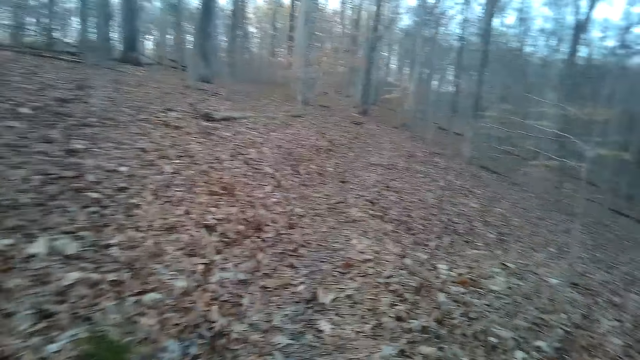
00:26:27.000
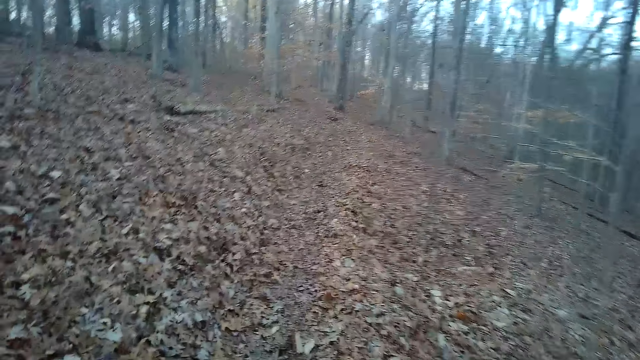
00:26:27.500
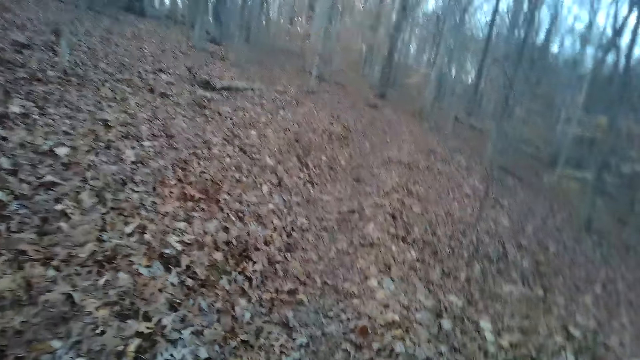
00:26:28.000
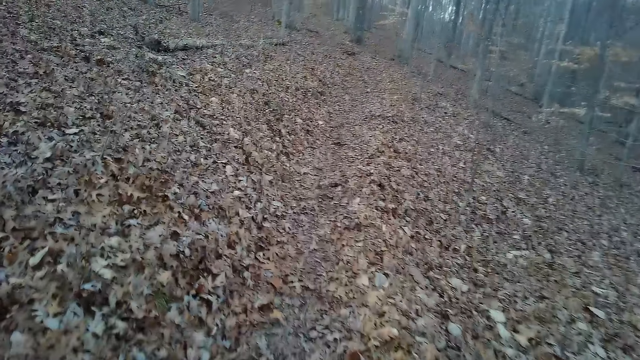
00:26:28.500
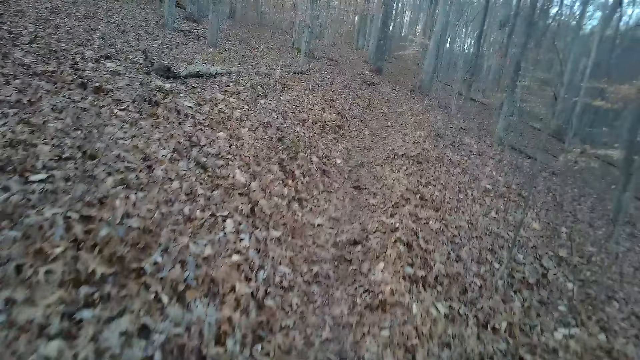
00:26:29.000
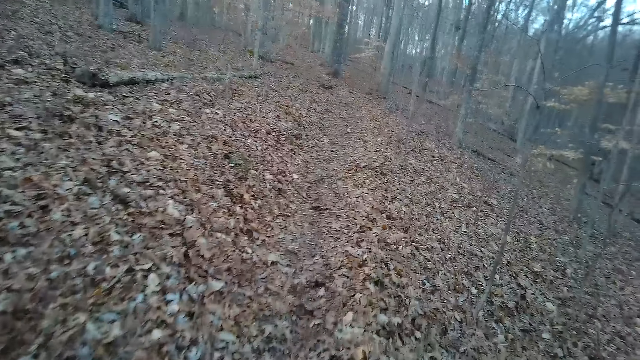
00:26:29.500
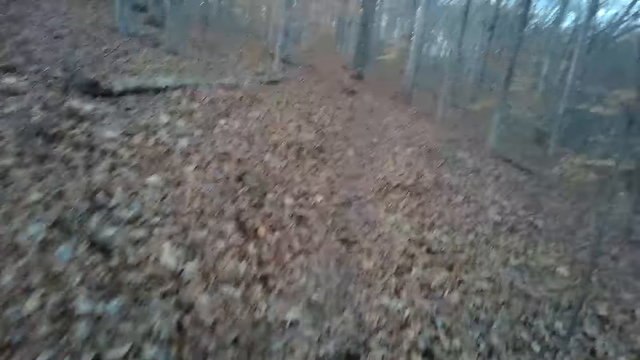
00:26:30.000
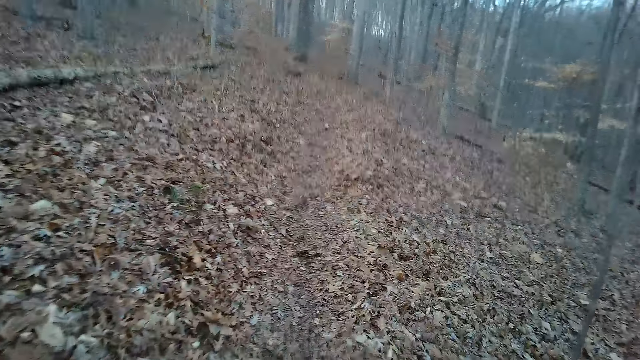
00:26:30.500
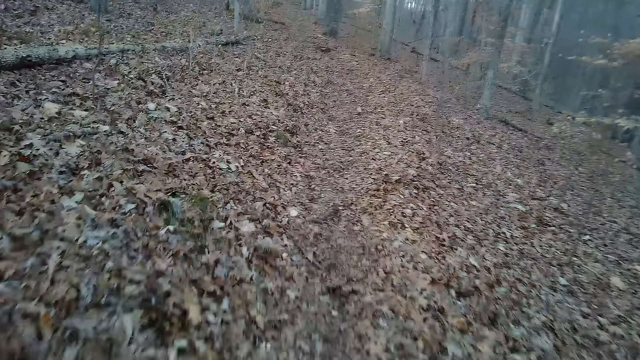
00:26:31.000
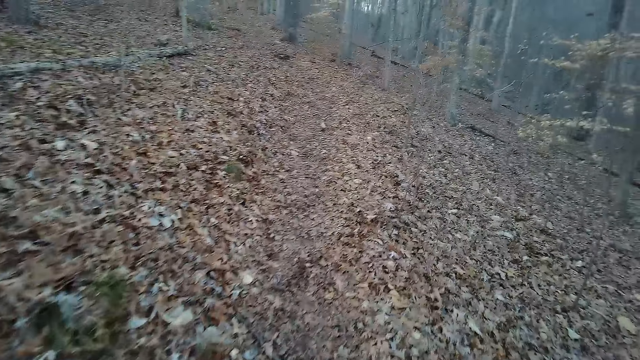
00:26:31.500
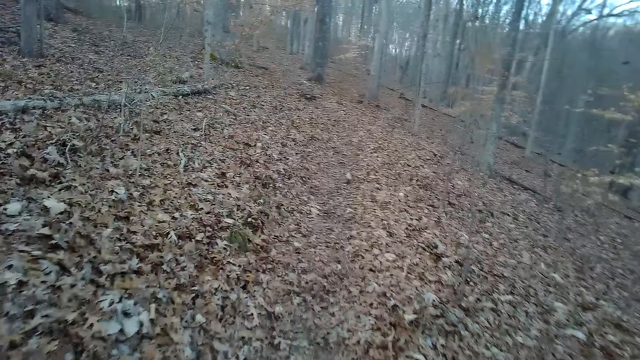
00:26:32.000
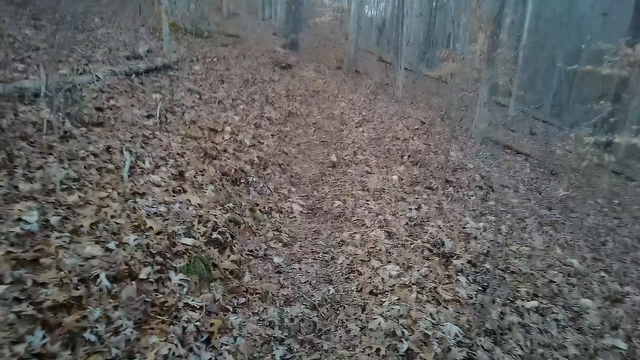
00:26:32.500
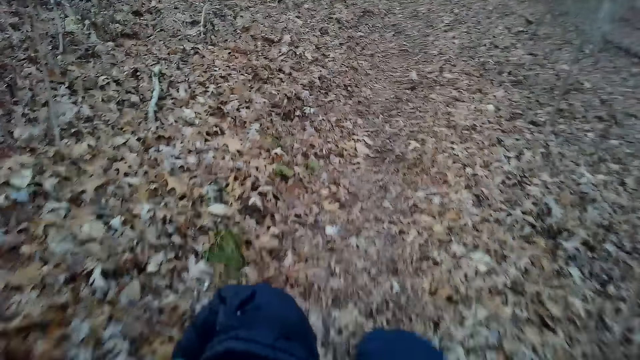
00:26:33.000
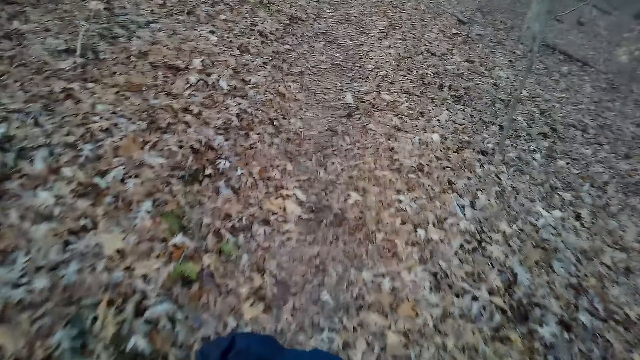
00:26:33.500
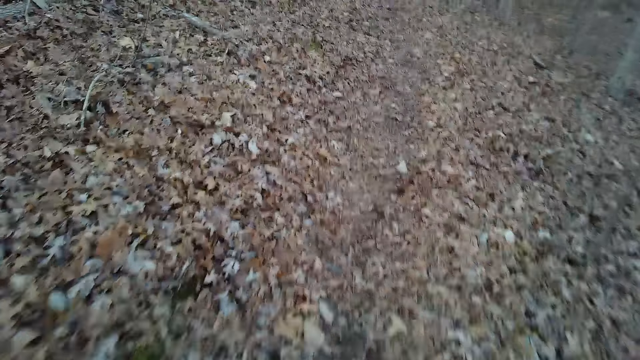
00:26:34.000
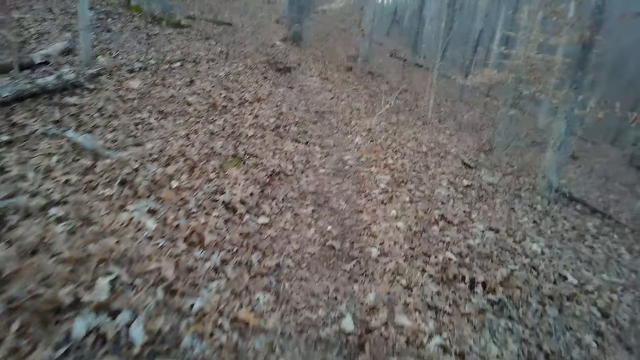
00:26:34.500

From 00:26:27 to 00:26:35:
The camera wearer walks.

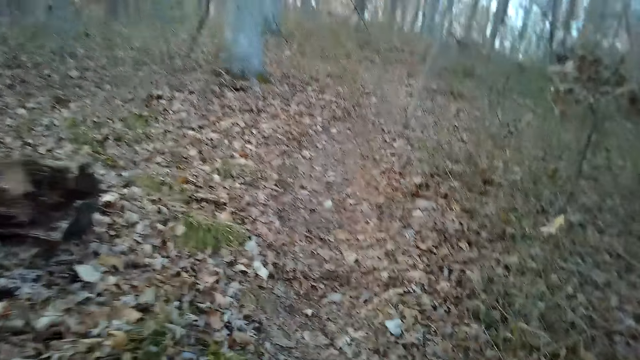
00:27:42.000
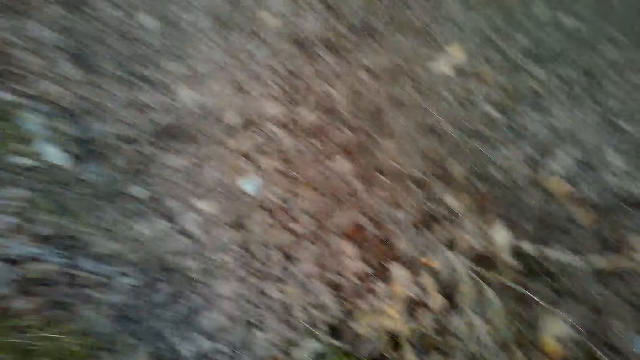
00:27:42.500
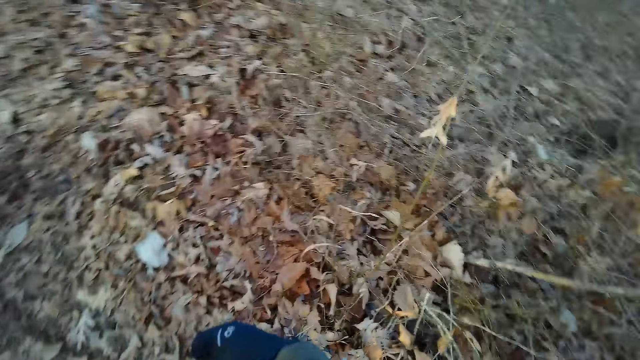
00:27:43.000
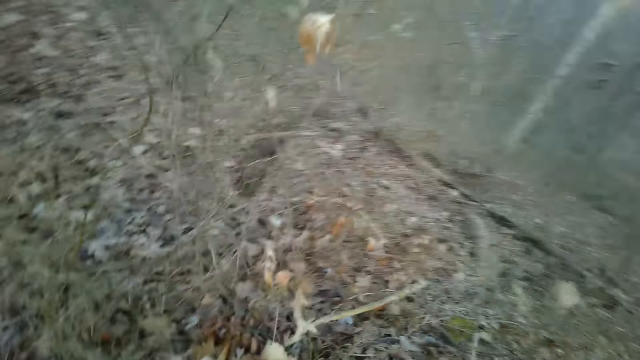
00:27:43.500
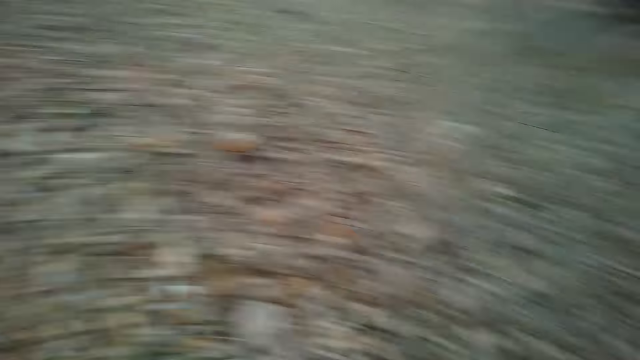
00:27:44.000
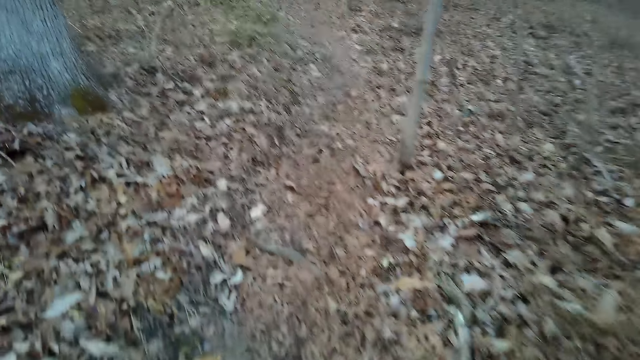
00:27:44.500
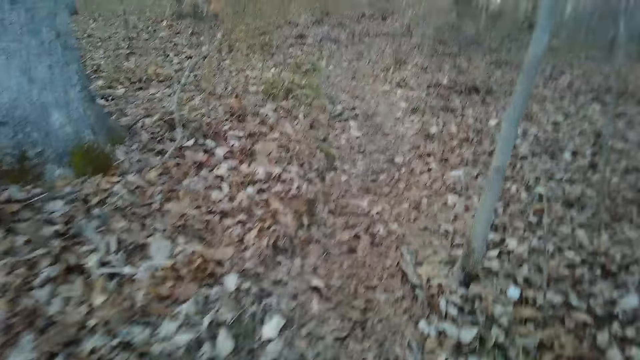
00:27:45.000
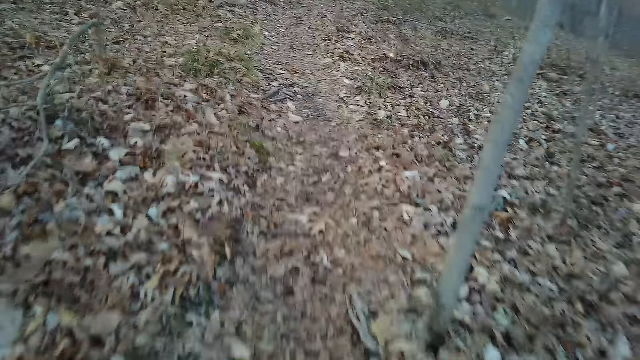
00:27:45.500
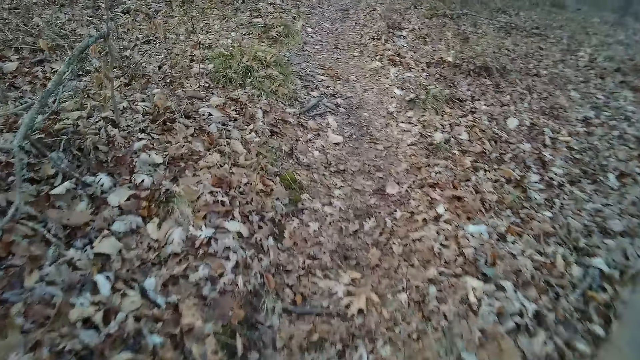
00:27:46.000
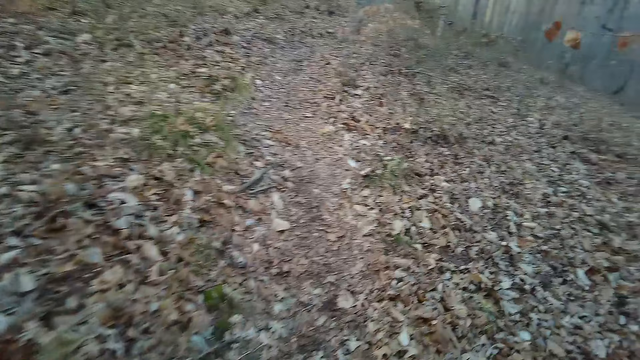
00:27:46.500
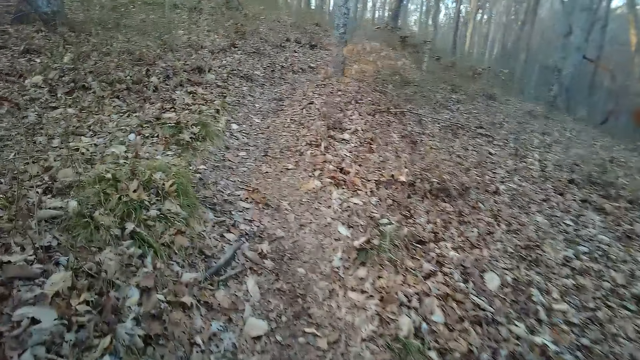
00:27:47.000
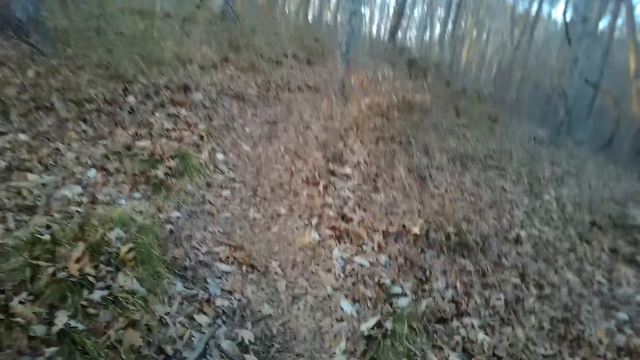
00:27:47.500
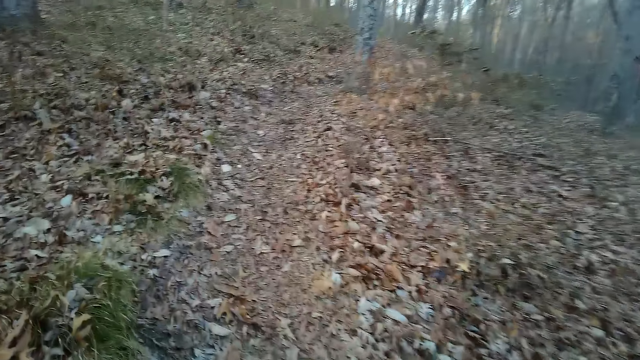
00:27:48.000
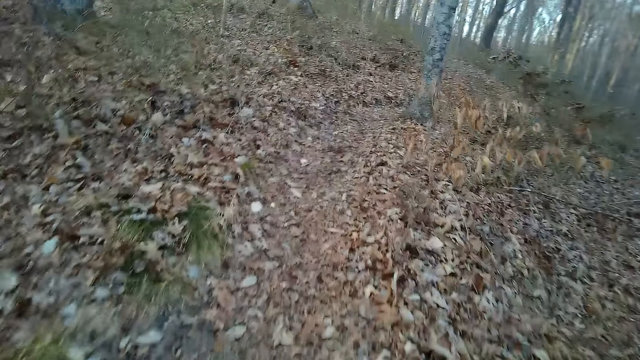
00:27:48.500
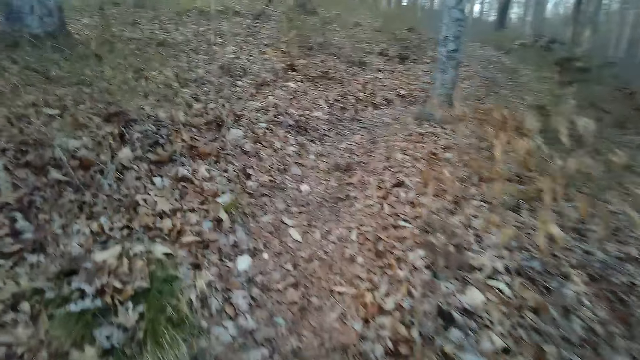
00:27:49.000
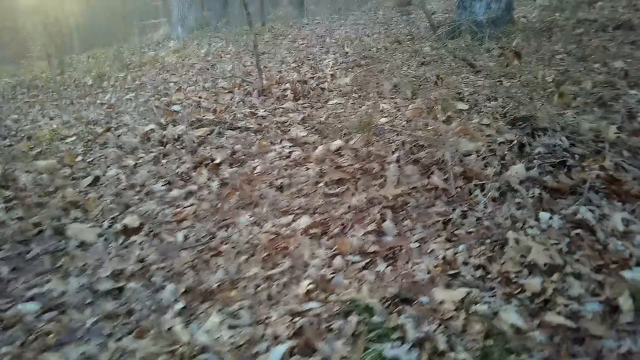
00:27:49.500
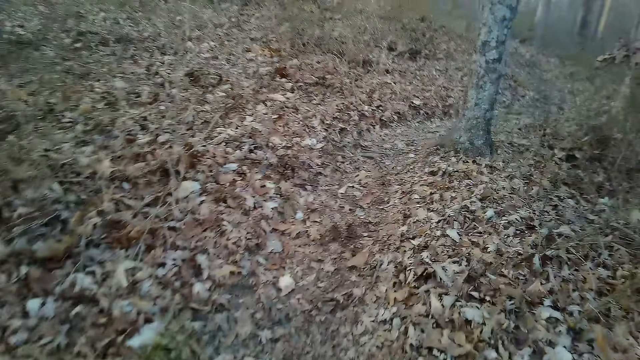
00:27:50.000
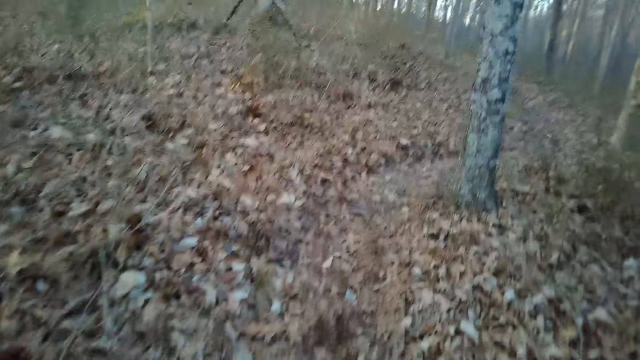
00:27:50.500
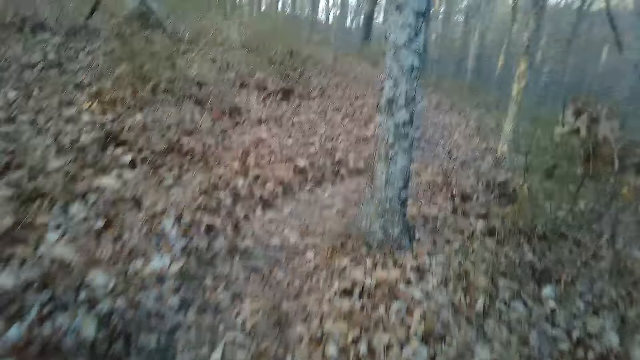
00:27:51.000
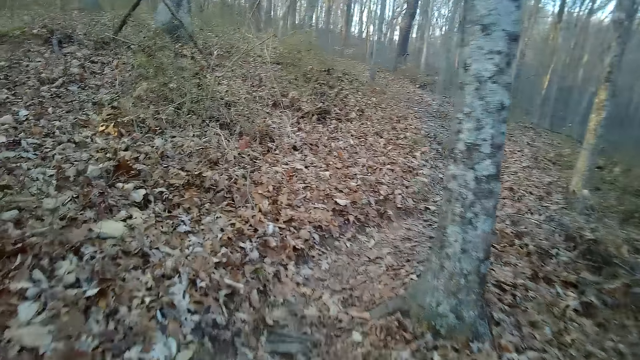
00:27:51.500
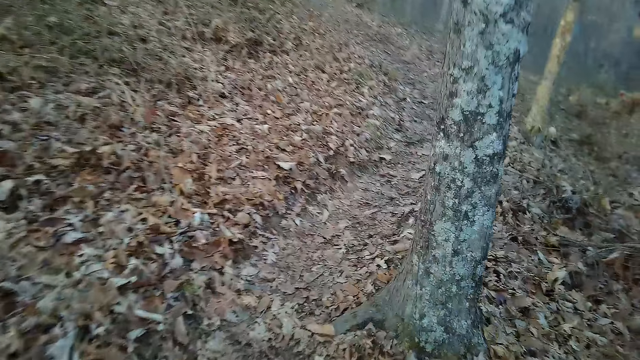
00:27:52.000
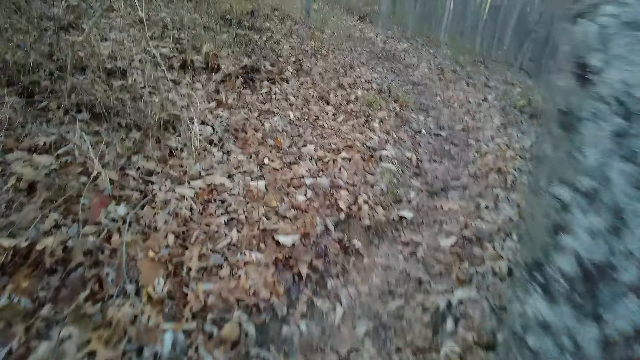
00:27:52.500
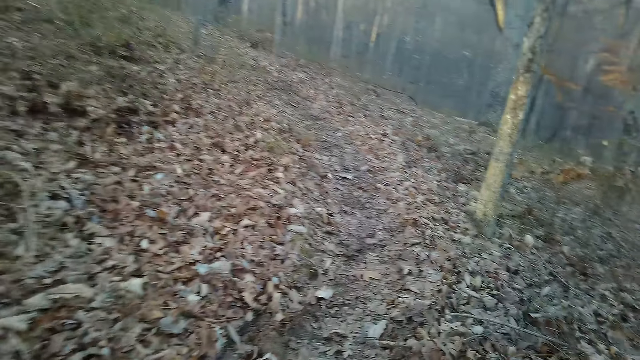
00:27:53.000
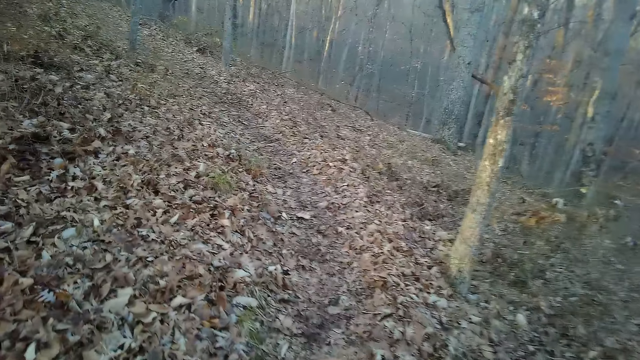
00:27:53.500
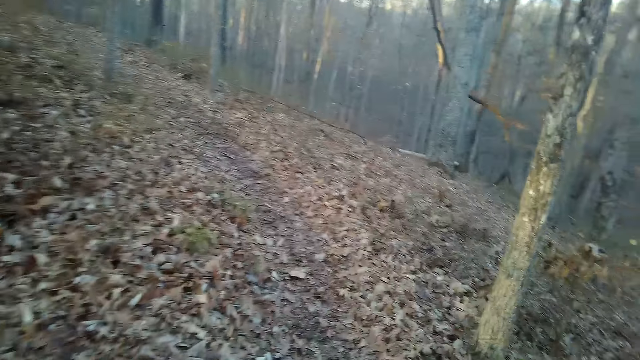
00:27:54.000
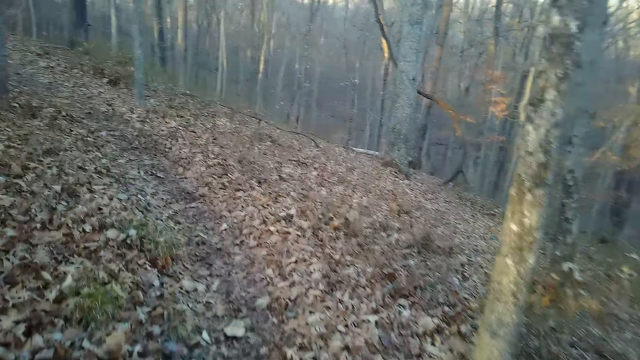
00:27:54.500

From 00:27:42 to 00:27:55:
The camera wearer looks around. They look around again.
